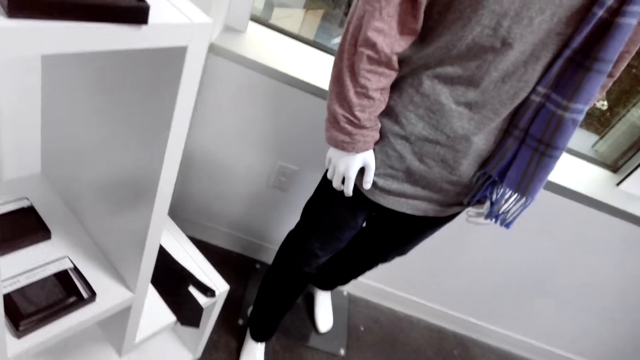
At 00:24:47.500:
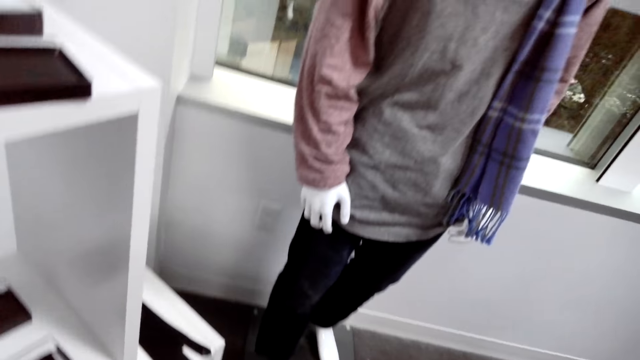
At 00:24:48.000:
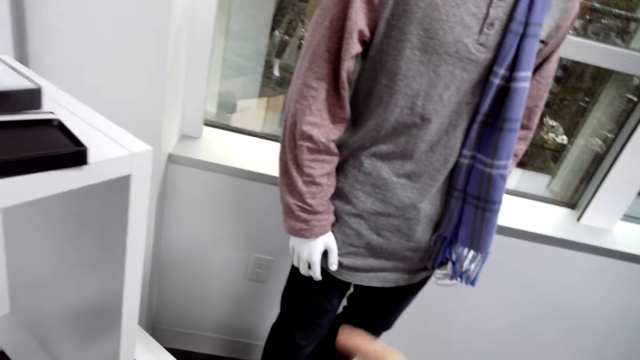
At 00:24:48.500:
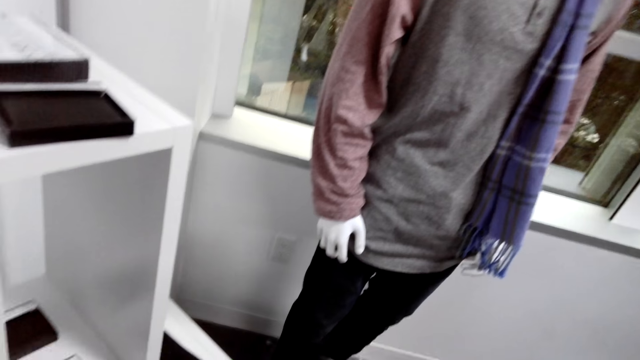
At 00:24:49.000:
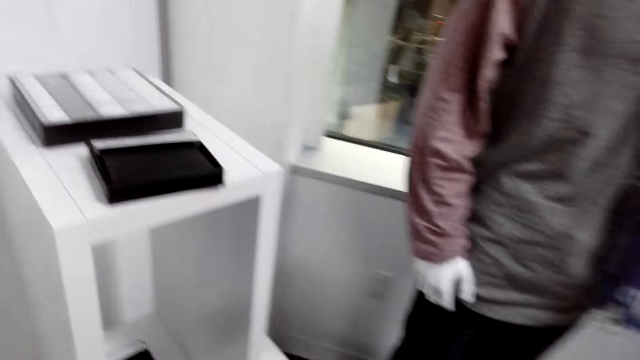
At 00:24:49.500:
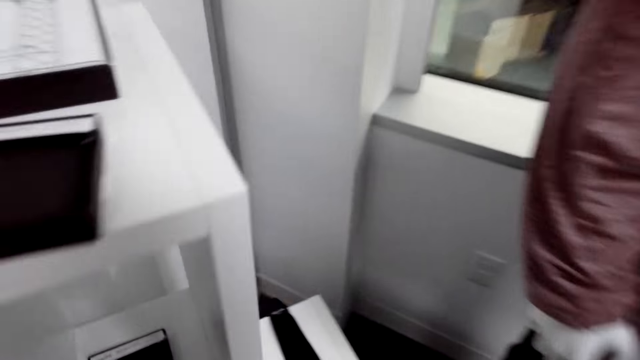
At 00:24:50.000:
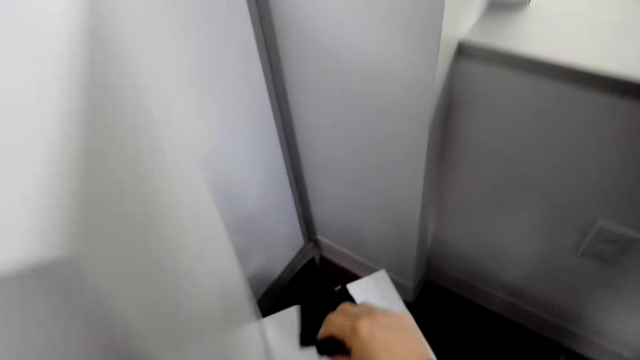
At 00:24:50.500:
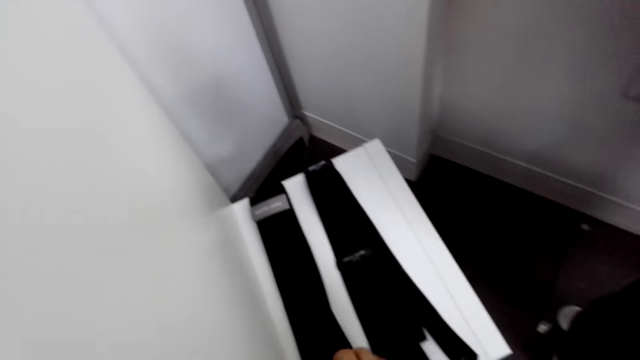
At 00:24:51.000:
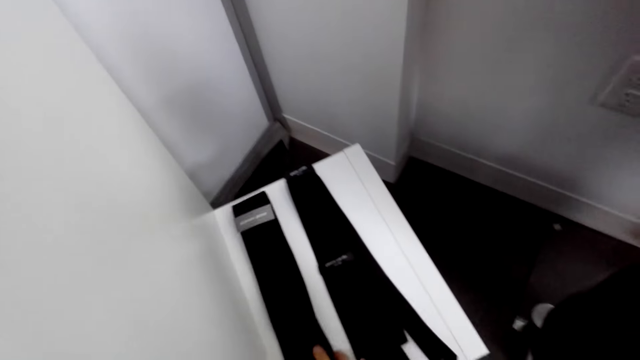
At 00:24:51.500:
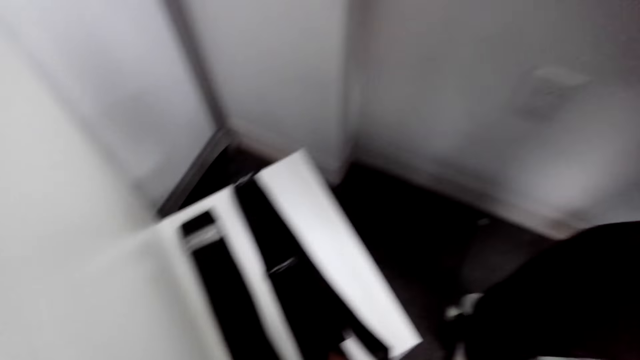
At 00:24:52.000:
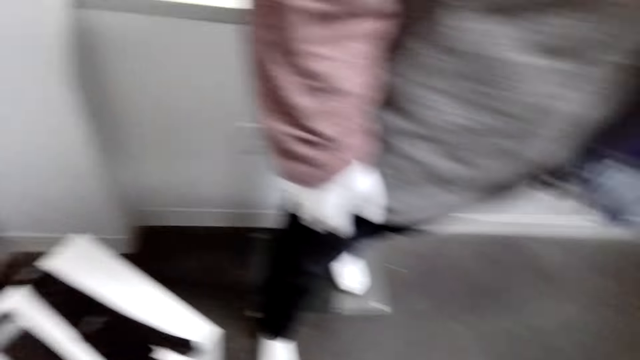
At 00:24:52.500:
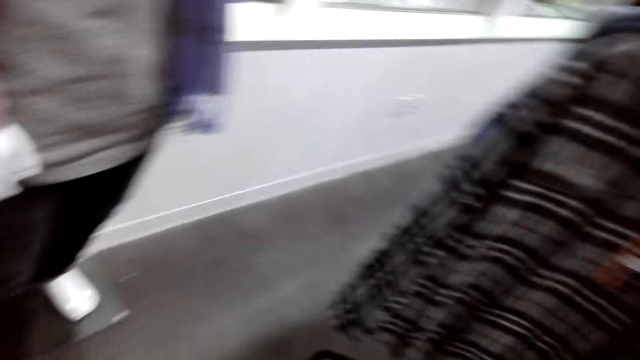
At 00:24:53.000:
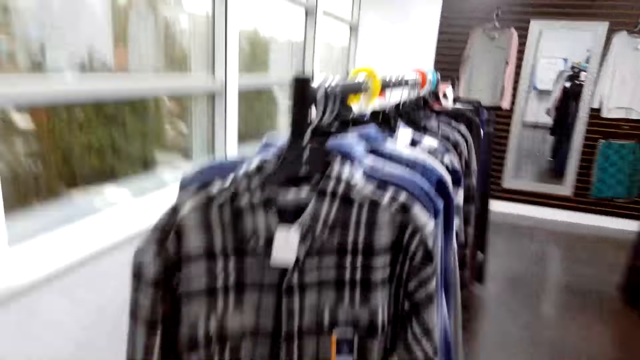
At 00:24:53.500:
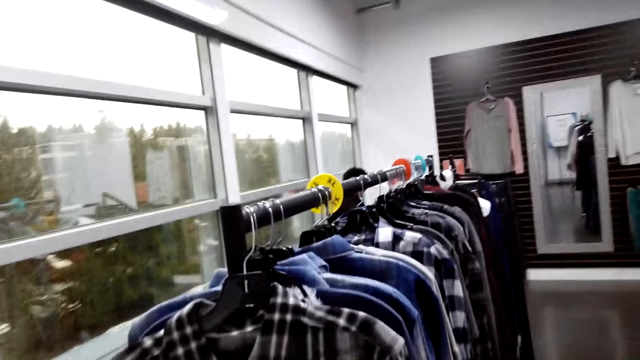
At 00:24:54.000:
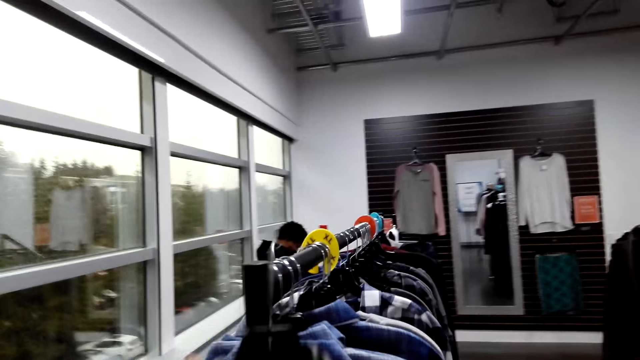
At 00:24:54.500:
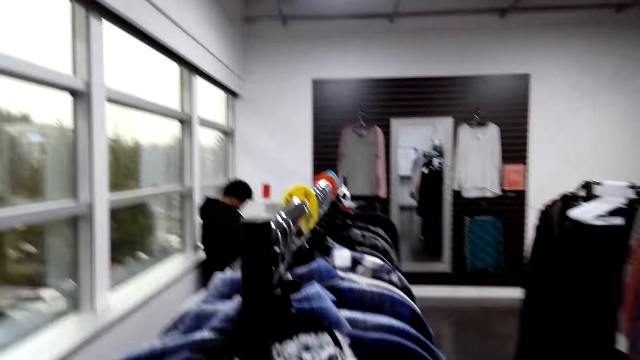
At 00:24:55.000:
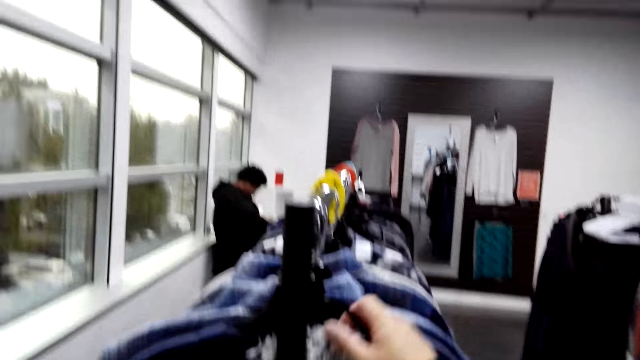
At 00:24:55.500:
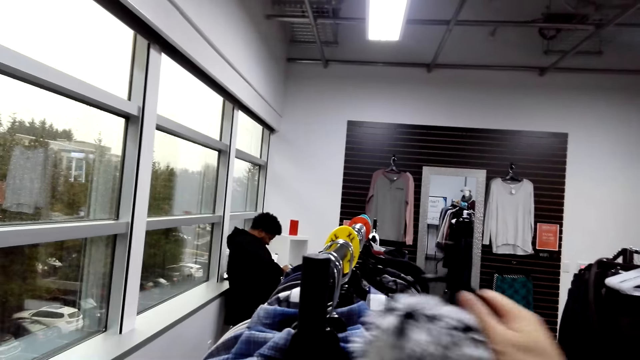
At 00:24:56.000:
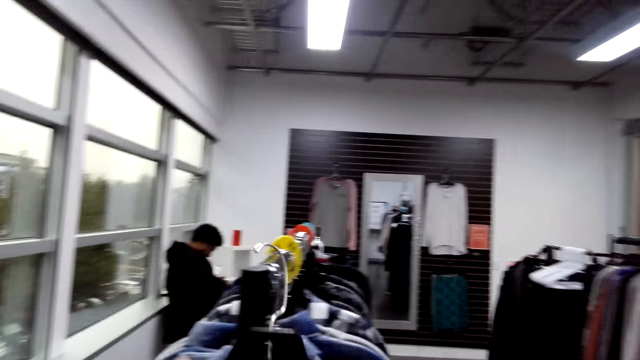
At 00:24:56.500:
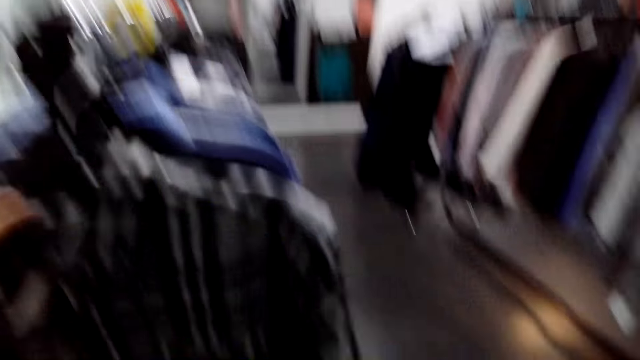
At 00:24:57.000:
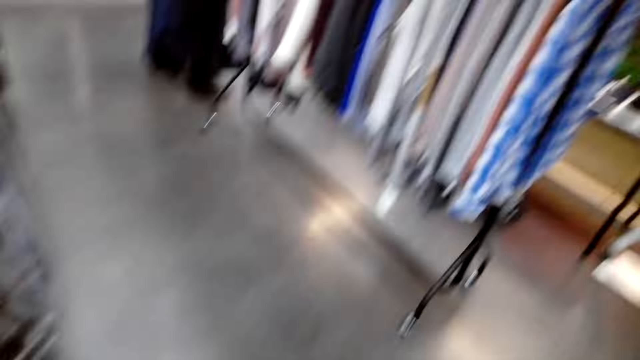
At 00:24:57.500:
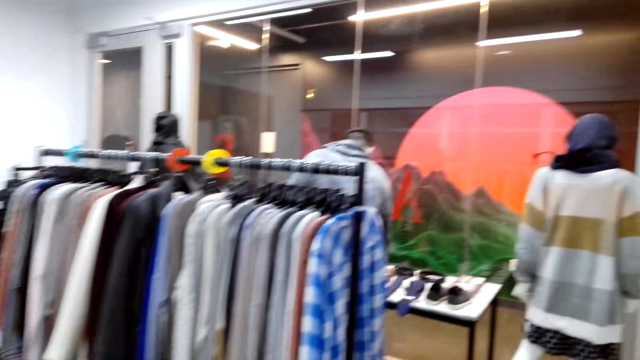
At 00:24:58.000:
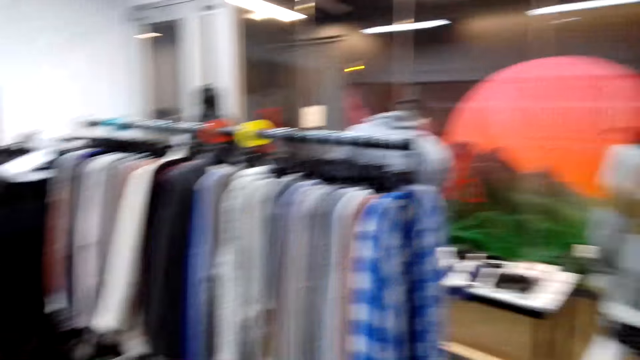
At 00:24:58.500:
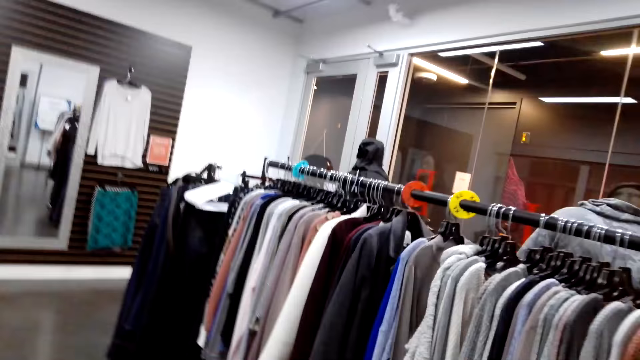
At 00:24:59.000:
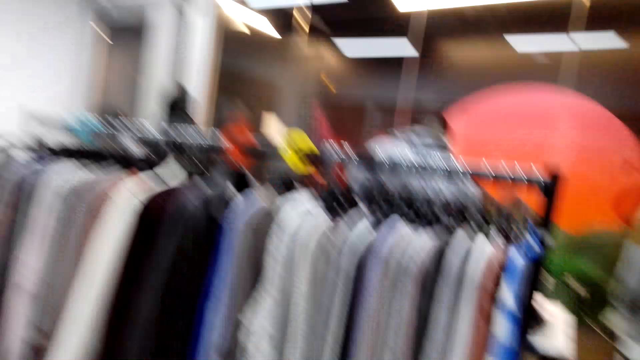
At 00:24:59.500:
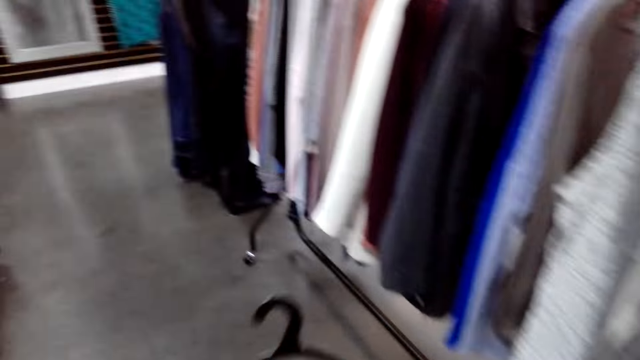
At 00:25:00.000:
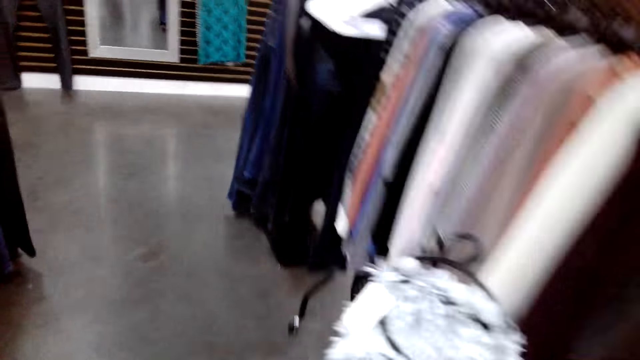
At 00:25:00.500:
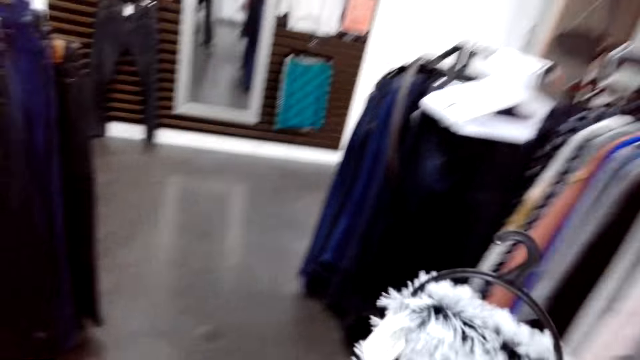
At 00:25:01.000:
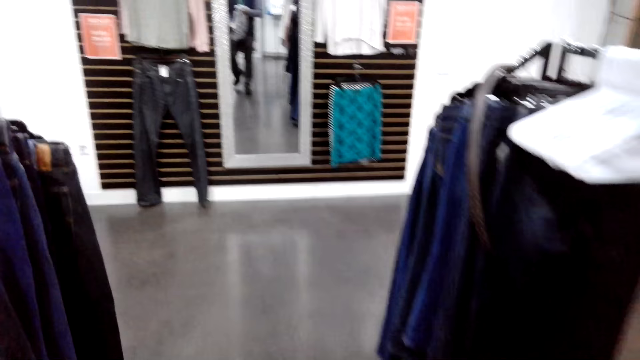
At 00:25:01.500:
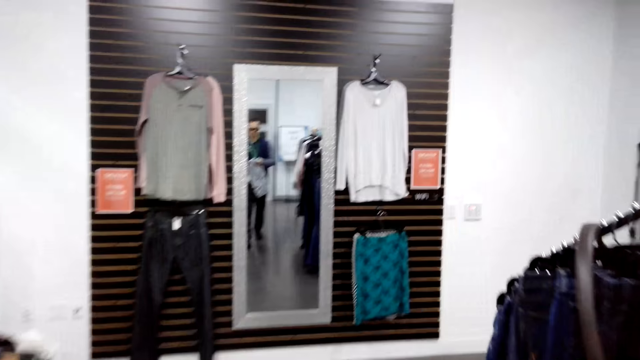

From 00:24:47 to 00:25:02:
The camera wearer places the belt on the stand. They unhook the shirt on the hanging rod, unhook the scarf on the hanging rod, and pick the scarf. They hang the shirt on the metal rod and walk around.

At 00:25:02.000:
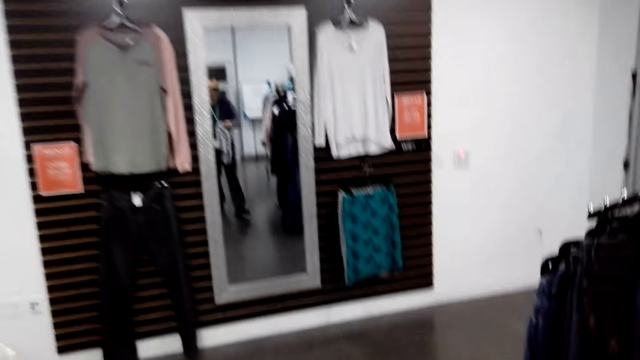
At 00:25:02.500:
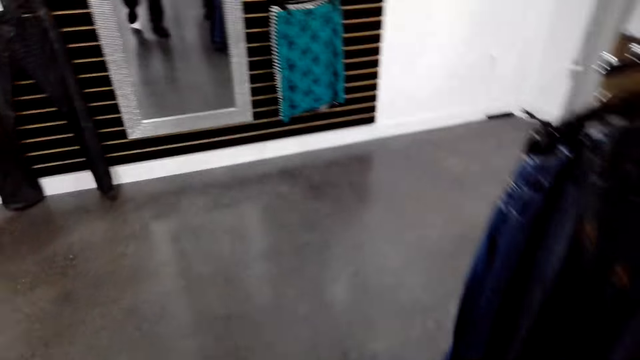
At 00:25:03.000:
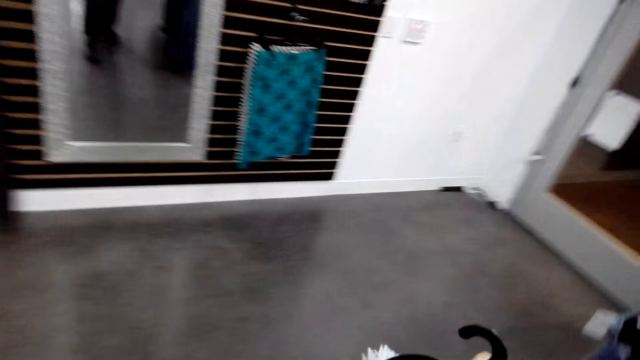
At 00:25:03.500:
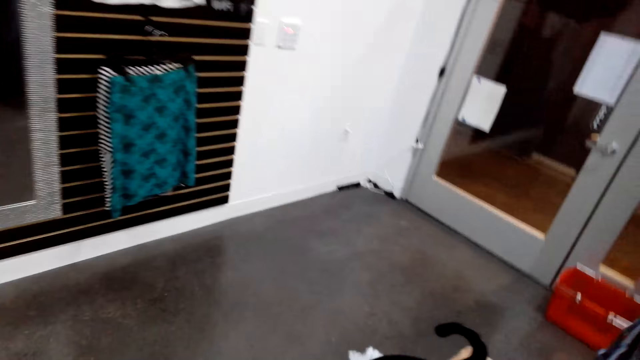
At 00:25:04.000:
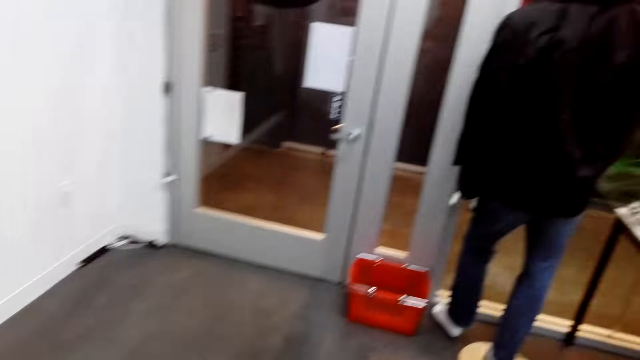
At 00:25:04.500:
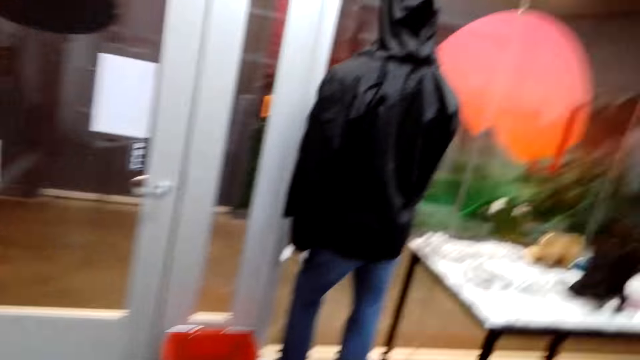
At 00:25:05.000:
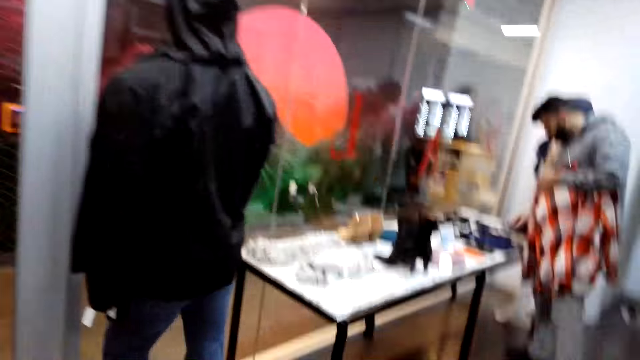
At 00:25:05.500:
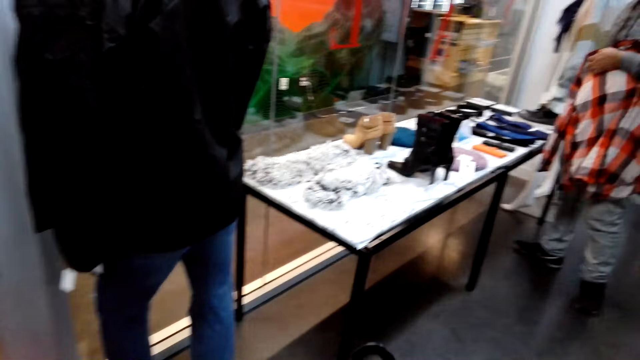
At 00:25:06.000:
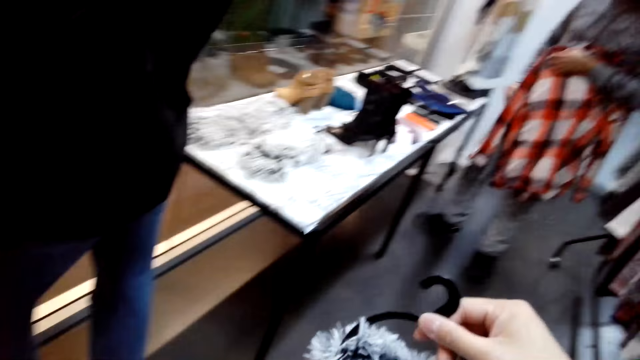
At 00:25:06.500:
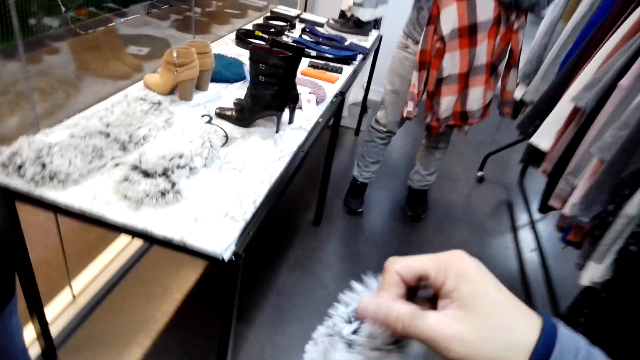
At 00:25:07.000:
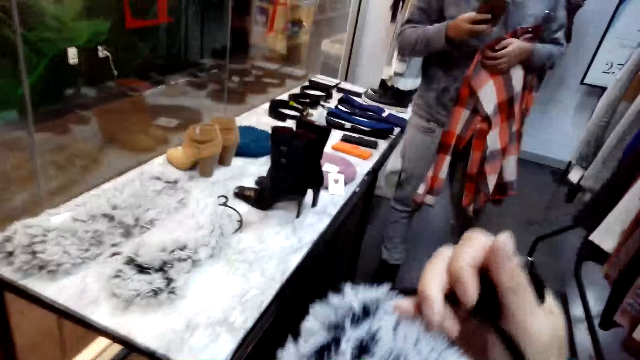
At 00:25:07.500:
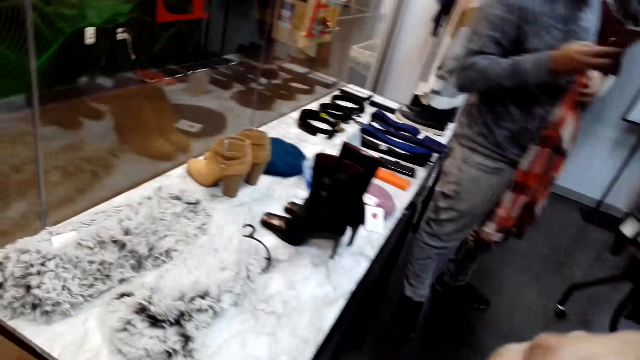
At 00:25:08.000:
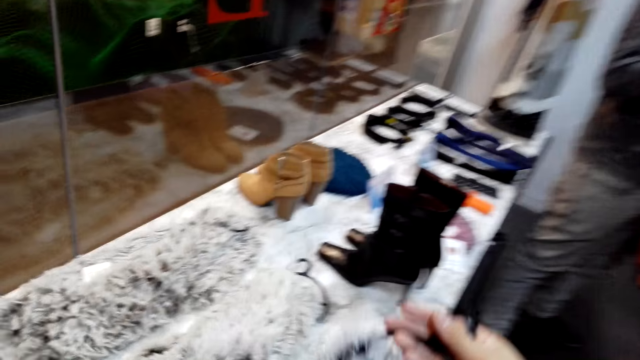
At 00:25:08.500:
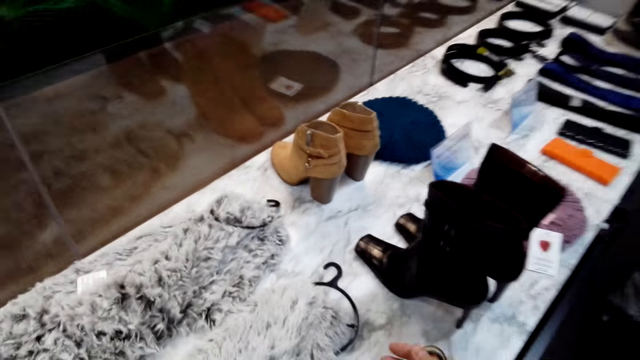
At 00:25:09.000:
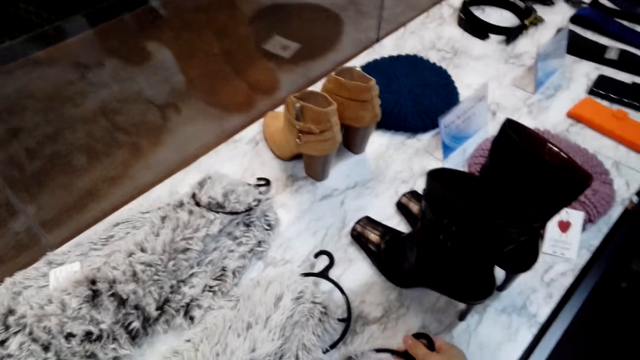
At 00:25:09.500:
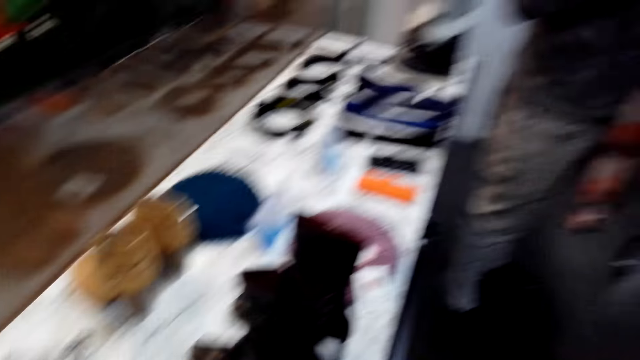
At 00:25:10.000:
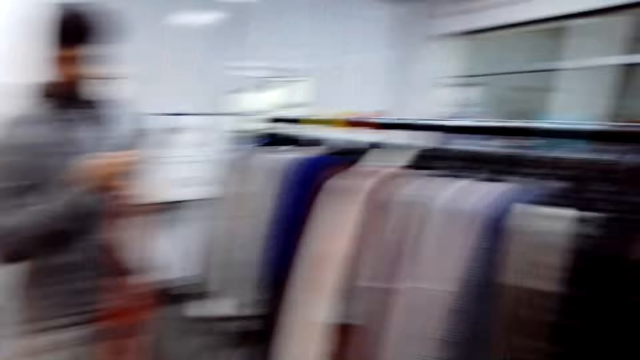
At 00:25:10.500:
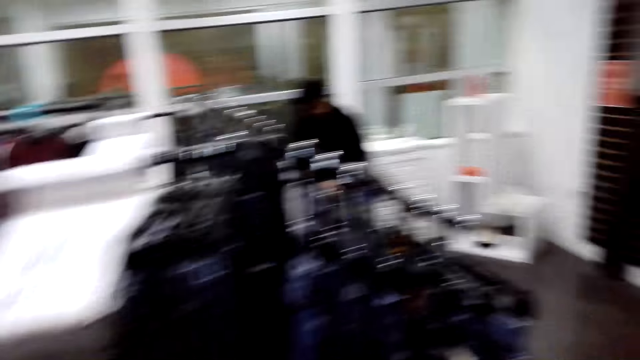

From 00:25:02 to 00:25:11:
The camera wearer places the scarf on the table.
